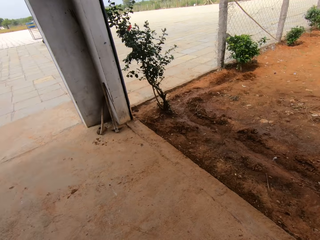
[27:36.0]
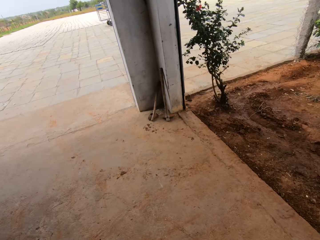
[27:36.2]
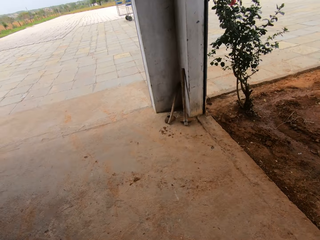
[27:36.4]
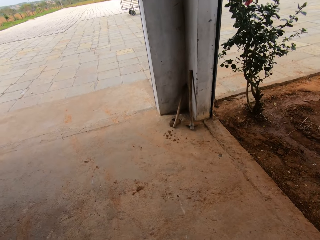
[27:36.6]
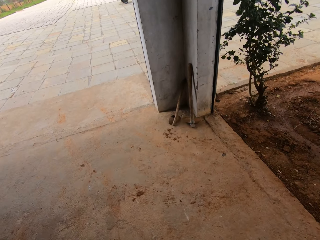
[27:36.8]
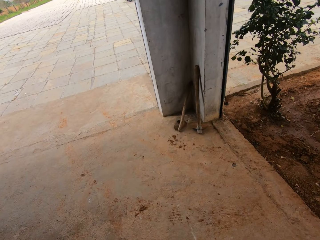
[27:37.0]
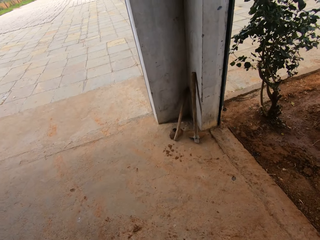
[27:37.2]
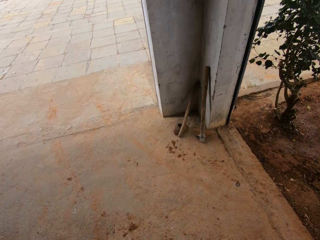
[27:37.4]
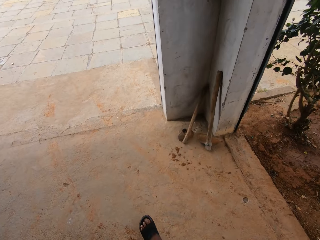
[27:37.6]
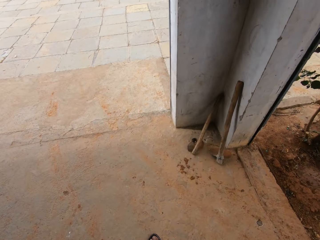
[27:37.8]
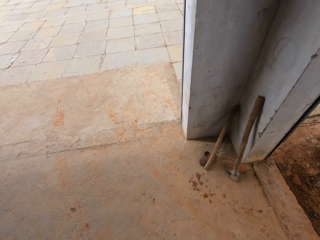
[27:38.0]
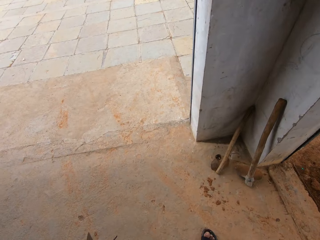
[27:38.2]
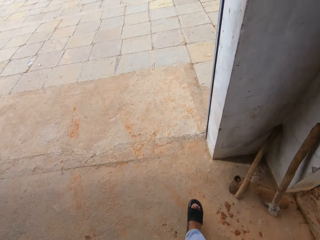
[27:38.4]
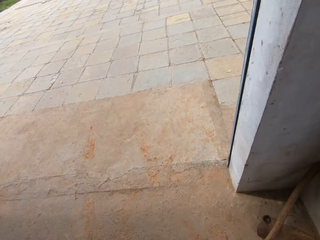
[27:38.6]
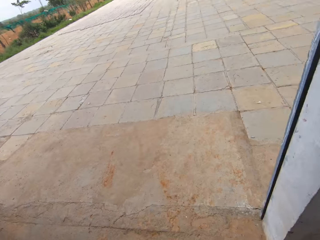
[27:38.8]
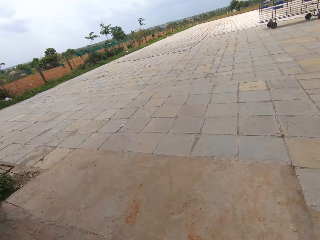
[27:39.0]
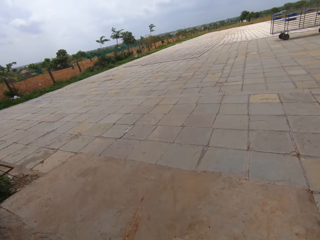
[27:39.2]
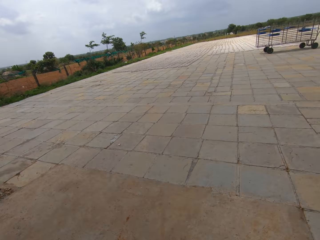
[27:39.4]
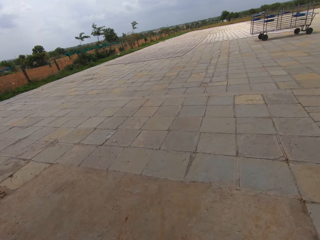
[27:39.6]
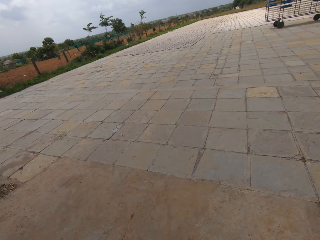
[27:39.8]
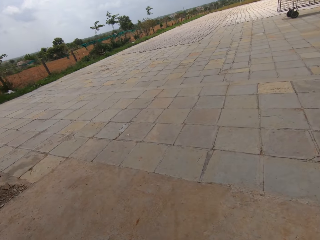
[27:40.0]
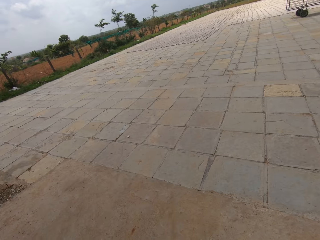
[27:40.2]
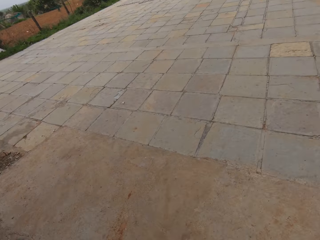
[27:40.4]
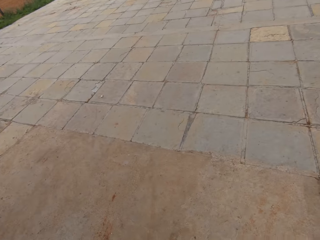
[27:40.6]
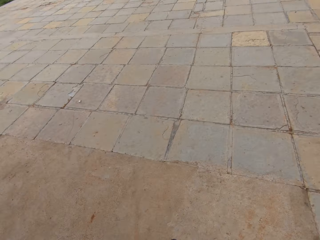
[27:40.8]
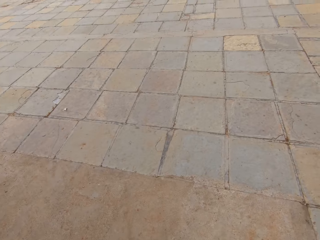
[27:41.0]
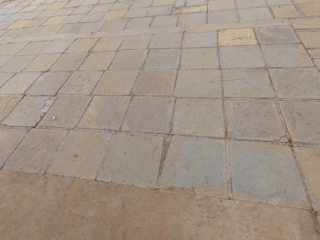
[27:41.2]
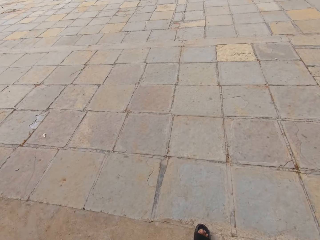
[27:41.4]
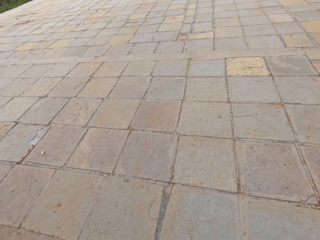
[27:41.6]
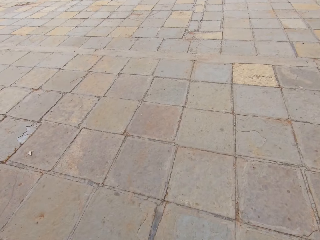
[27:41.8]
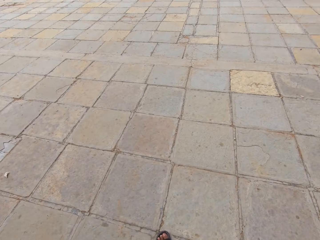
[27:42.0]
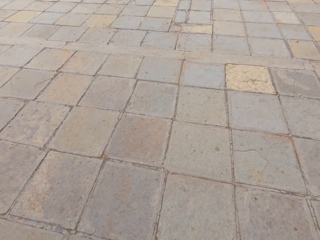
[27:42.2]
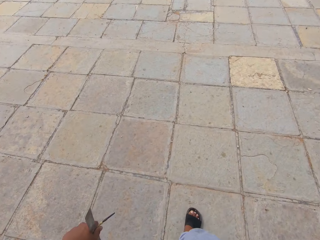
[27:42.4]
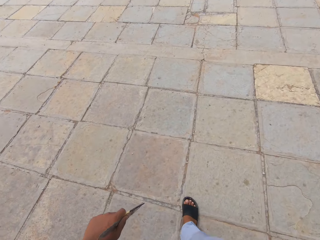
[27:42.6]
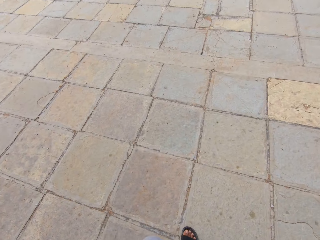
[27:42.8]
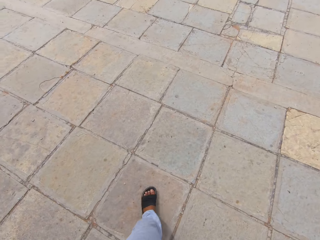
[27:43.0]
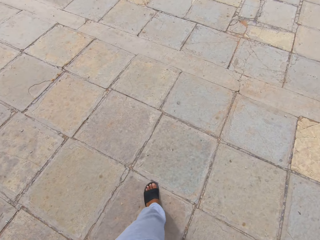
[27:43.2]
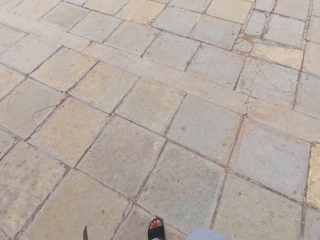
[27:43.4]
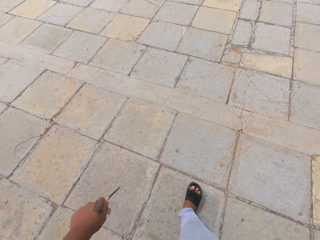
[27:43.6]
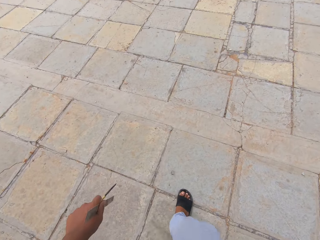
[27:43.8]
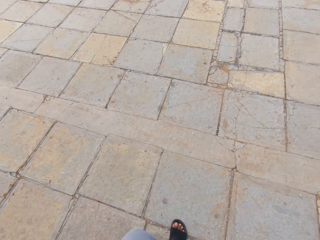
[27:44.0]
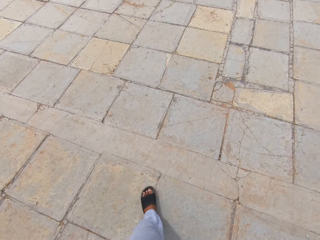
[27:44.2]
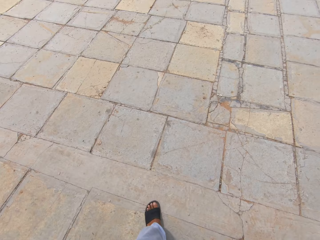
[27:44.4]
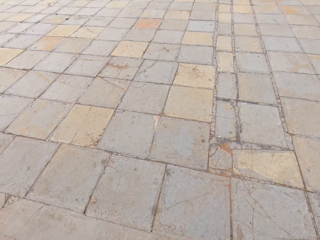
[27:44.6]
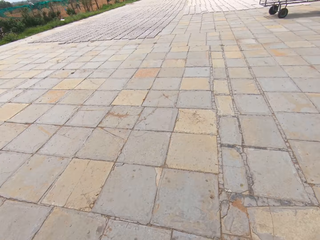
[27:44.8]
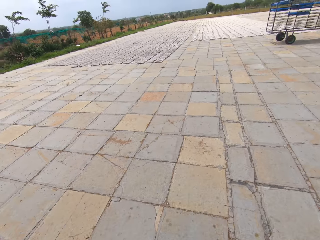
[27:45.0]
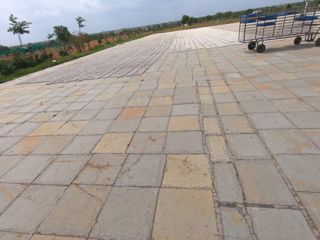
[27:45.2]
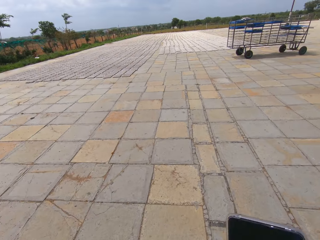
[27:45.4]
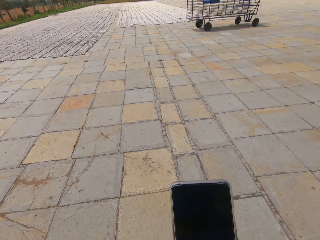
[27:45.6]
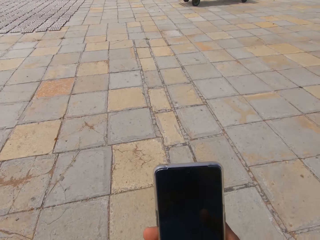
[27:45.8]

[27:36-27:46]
The camera wearer walks out of the room. They walk around the compound.

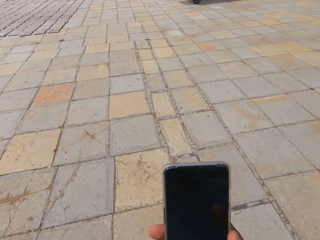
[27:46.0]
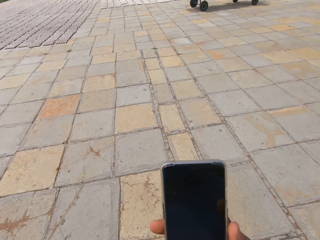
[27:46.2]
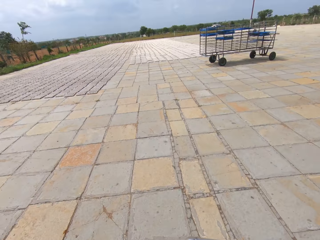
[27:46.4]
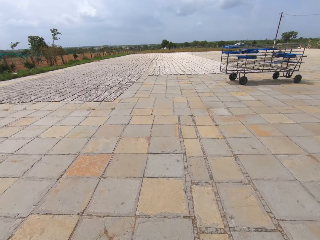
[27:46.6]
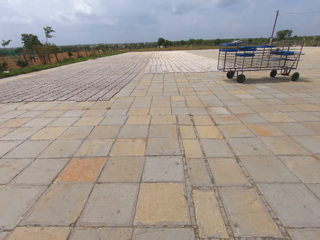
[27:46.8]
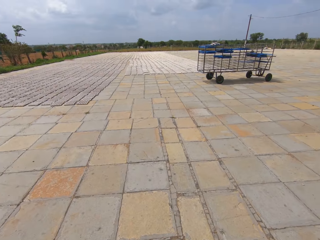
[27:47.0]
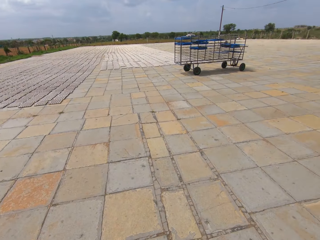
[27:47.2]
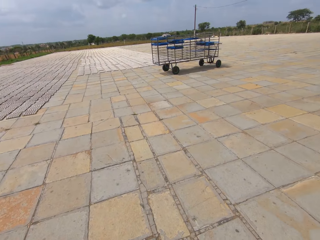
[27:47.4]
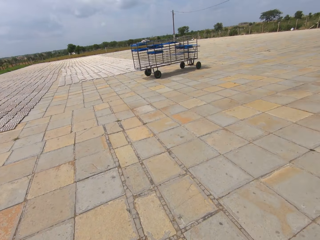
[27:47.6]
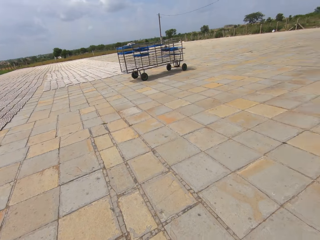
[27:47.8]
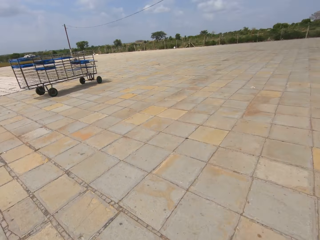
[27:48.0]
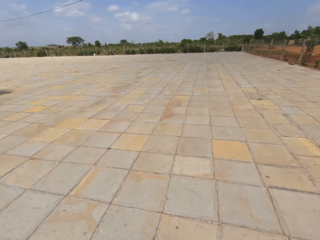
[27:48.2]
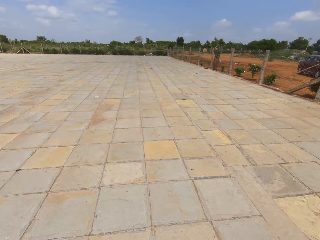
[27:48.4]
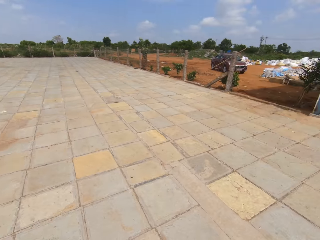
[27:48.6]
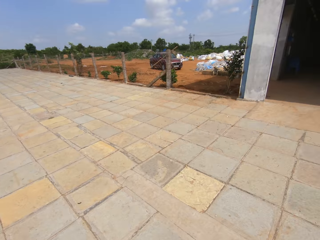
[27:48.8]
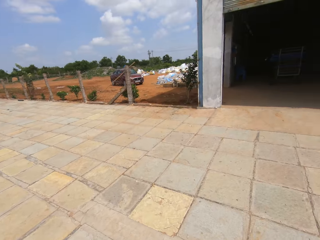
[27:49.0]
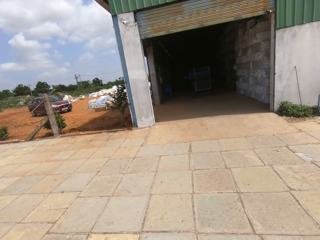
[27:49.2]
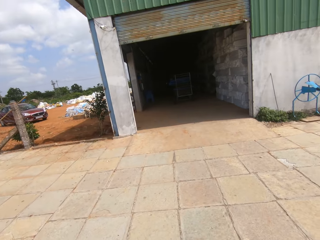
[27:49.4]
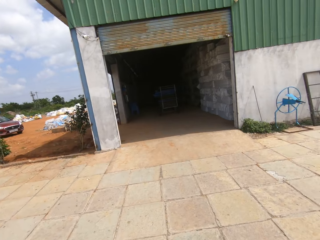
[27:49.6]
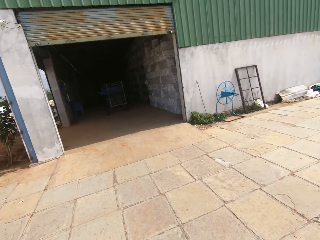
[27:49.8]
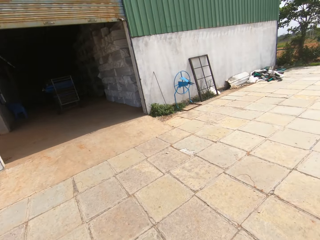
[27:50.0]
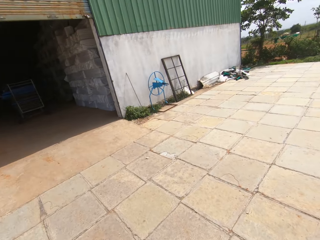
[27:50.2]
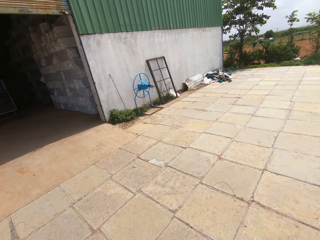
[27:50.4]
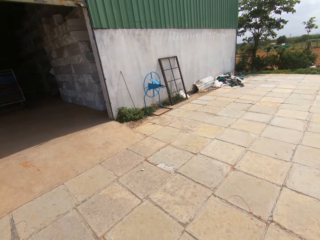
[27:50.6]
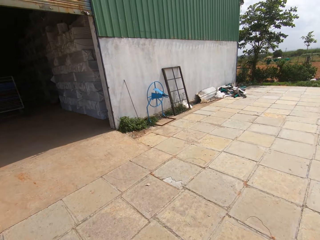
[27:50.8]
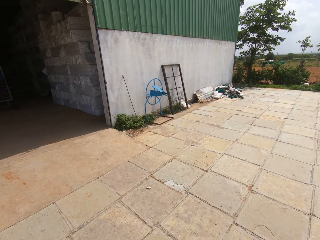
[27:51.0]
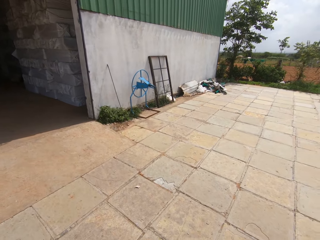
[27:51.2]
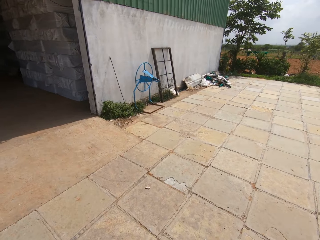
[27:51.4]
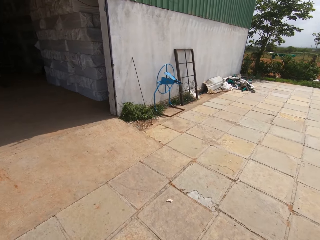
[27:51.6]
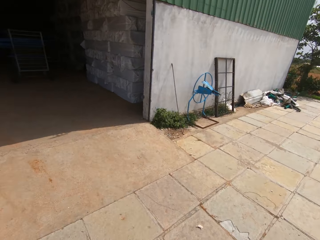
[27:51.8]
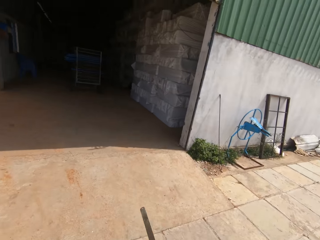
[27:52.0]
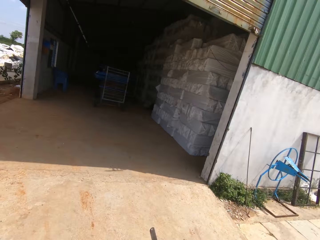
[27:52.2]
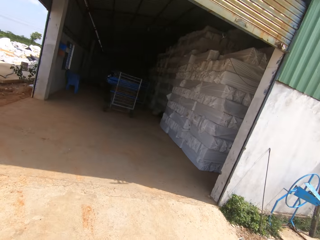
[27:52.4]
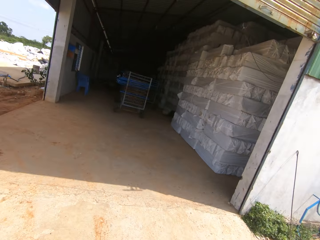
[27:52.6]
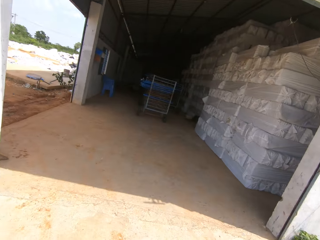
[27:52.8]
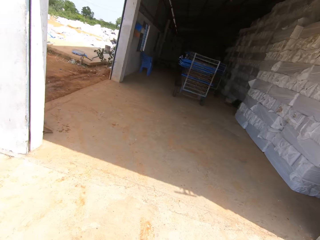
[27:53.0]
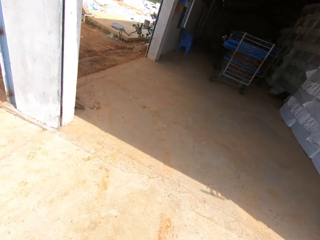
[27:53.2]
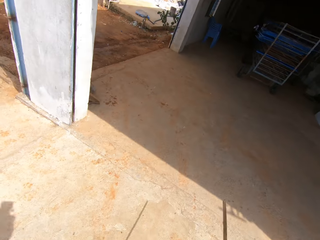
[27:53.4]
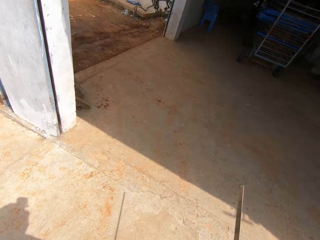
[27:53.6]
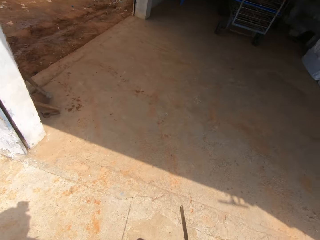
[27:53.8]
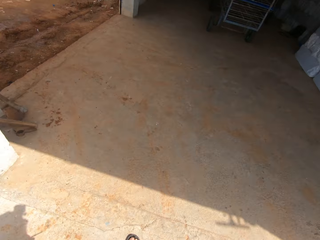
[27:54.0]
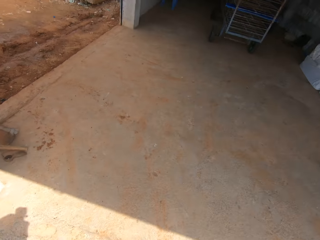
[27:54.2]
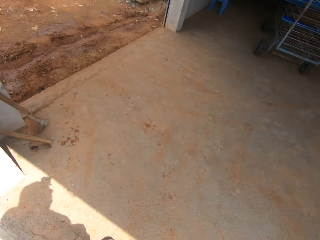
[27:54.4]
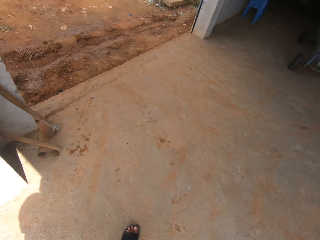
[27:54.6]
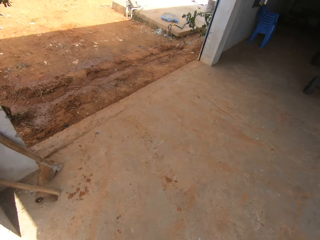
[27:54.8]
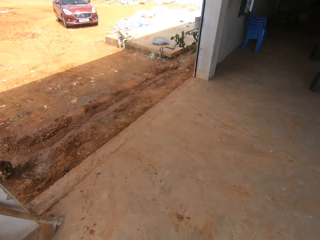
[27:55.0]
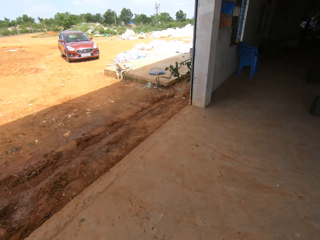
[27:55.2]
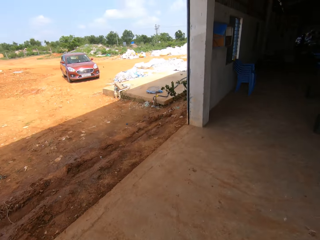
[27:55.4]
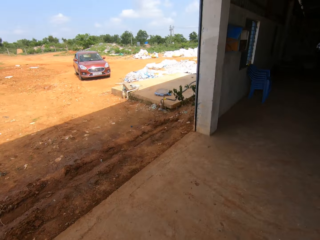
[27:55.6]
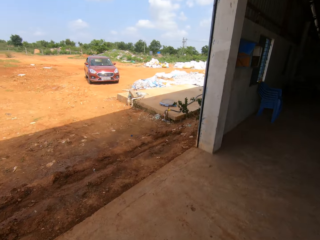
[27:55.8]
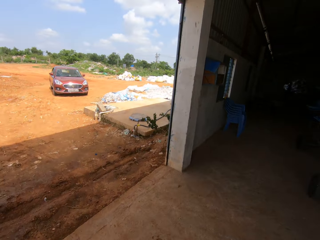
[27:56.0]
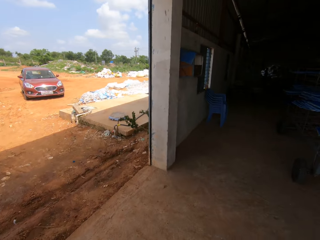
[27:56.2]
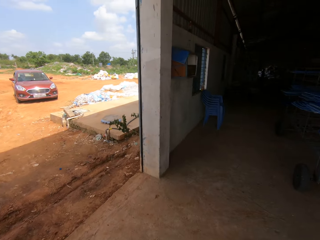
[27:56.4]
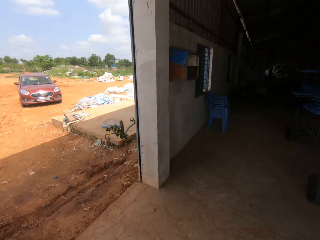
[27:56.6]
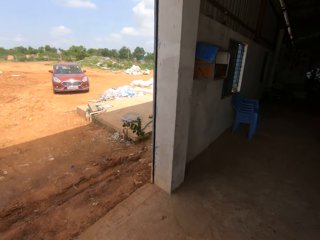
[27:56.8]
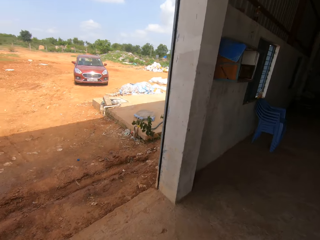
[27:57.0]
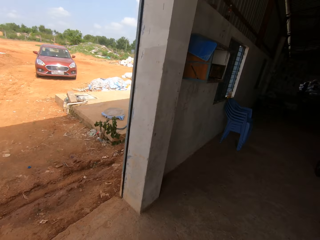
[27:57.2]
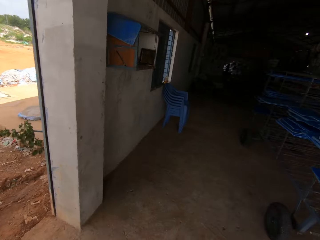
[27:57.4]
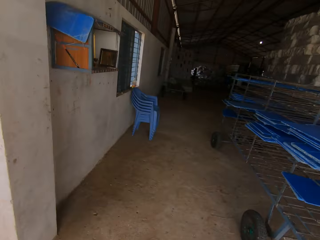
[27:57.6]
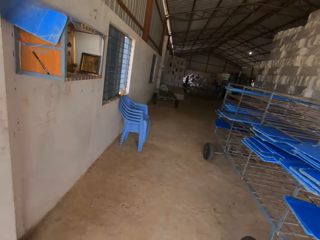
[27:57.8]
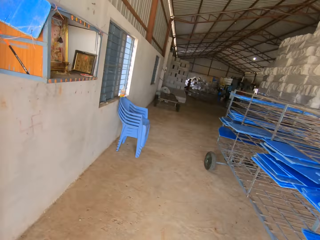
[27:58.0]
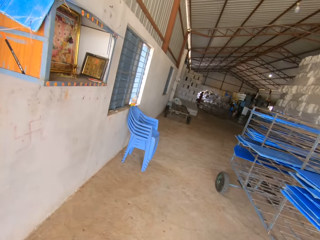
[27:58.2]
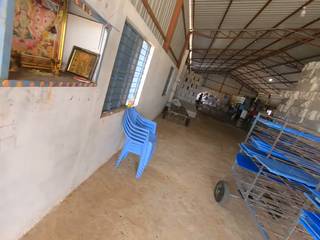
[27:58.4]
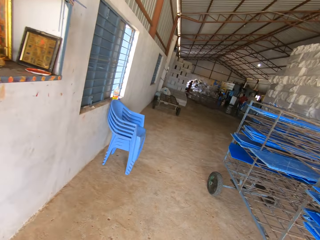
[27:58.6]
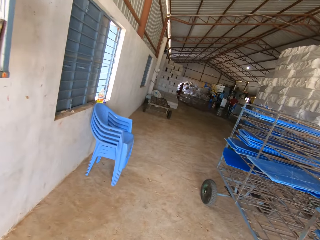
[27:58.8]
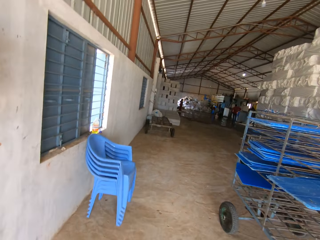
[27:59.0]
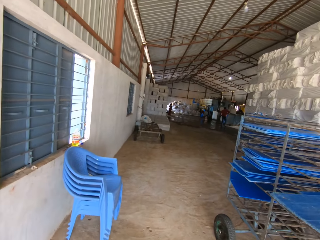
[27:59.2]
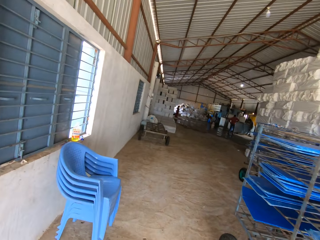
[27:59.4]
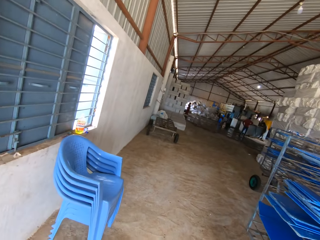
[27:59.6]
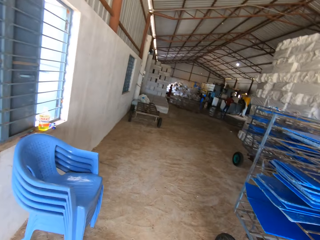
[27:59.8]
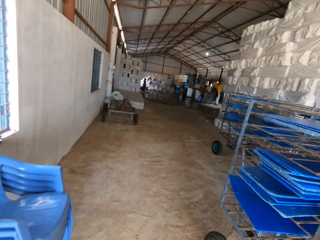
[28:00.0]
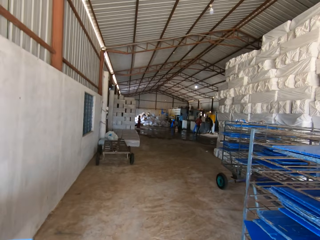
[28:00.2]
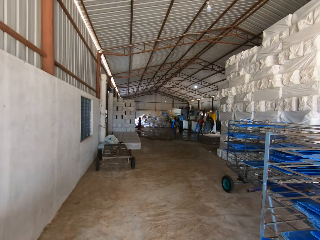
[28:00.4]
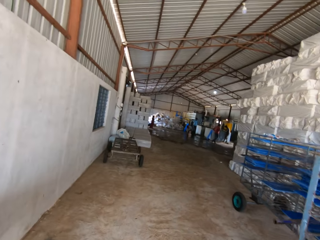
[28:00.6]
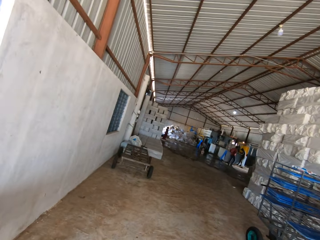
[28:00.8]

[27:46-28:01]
The camera wearer operates the phone. They turn around the compound. They look around. They walk around the compound. They walk inside the room. They walk to the room. They enter the room. They walk around the room. They walk inside the room.
